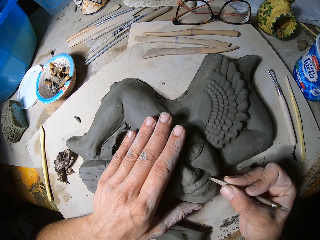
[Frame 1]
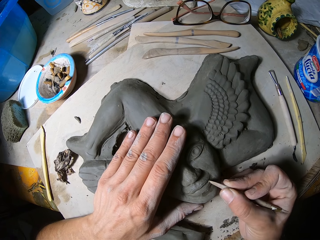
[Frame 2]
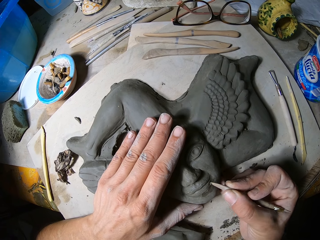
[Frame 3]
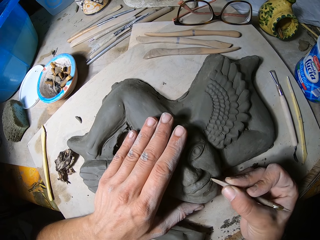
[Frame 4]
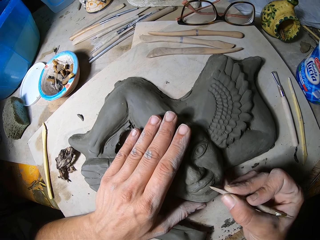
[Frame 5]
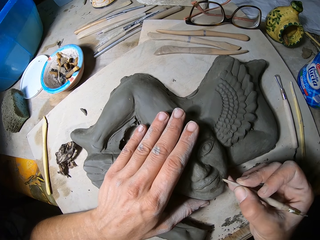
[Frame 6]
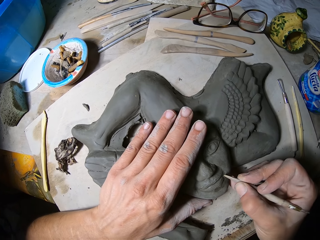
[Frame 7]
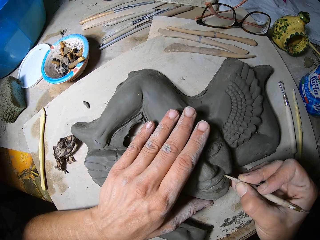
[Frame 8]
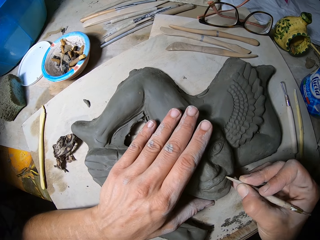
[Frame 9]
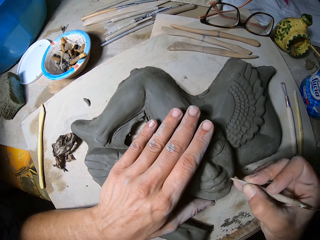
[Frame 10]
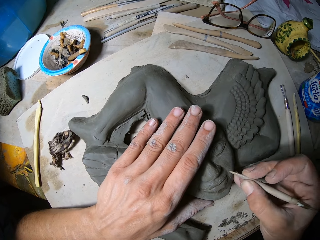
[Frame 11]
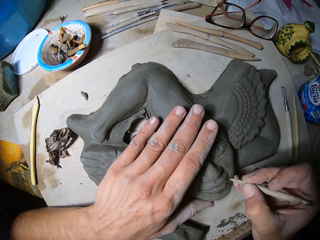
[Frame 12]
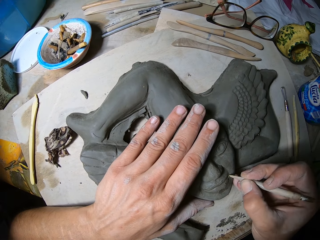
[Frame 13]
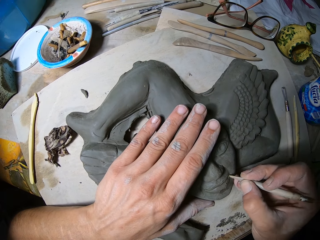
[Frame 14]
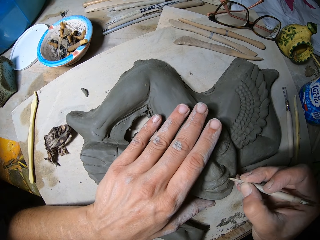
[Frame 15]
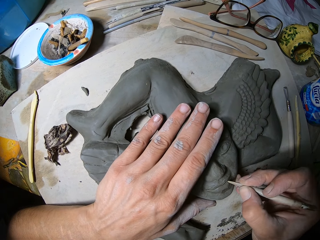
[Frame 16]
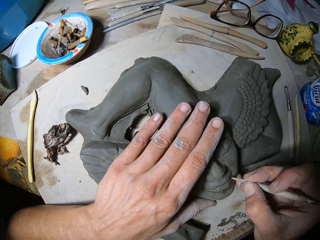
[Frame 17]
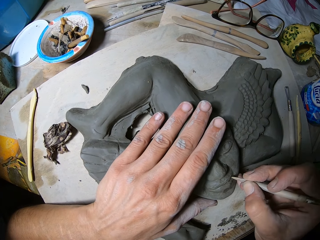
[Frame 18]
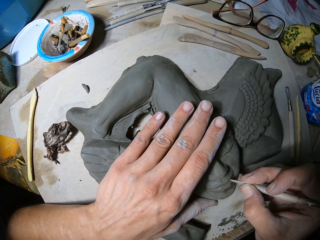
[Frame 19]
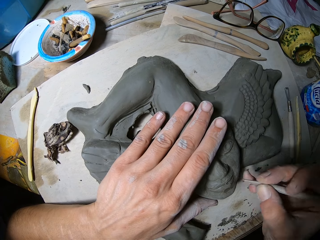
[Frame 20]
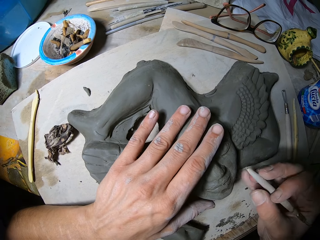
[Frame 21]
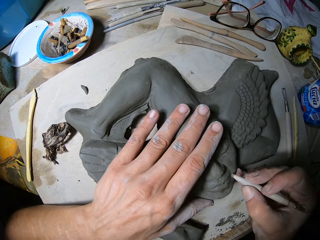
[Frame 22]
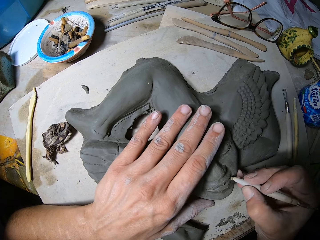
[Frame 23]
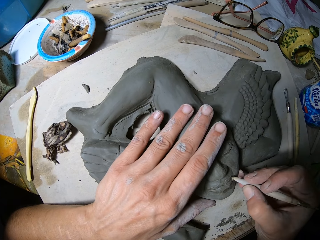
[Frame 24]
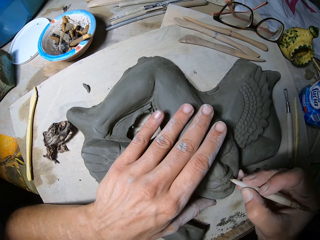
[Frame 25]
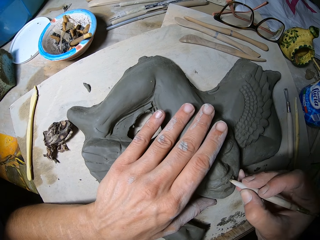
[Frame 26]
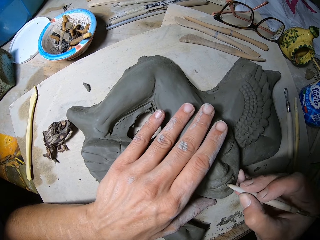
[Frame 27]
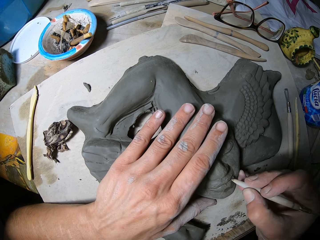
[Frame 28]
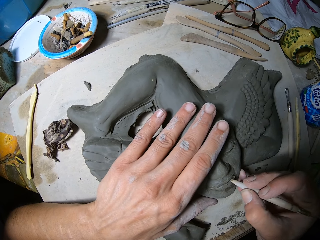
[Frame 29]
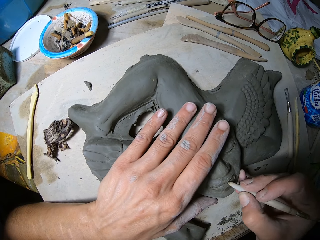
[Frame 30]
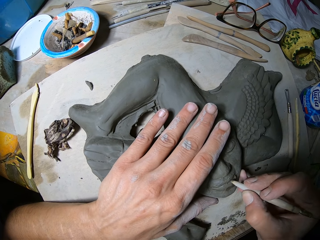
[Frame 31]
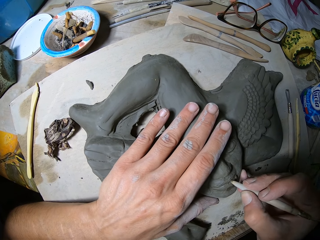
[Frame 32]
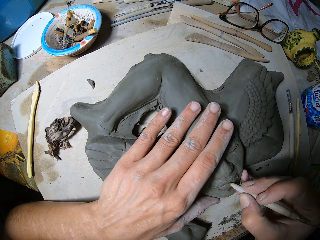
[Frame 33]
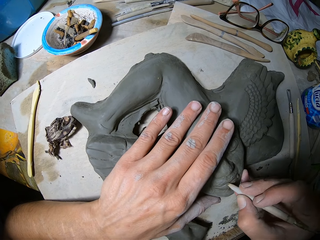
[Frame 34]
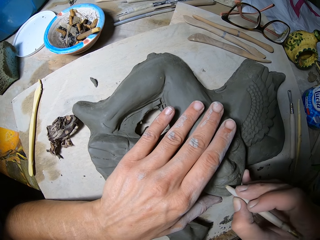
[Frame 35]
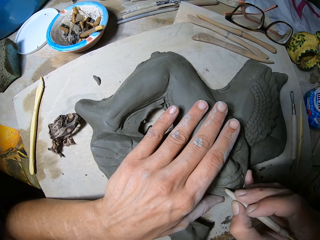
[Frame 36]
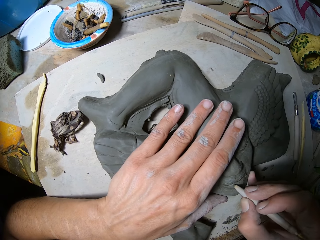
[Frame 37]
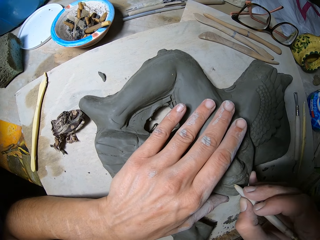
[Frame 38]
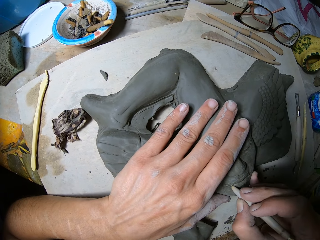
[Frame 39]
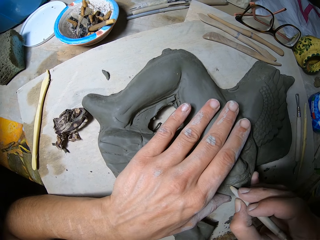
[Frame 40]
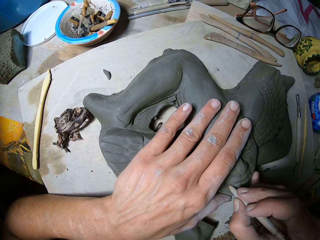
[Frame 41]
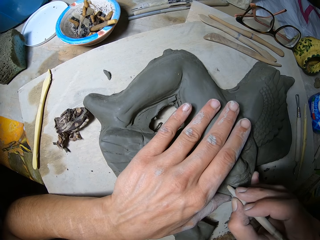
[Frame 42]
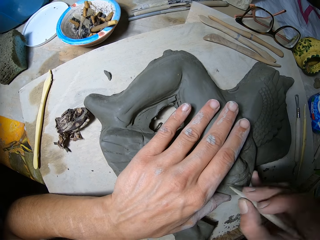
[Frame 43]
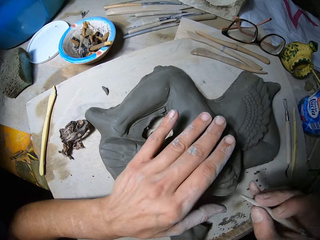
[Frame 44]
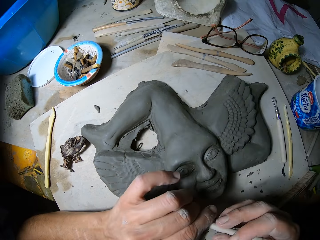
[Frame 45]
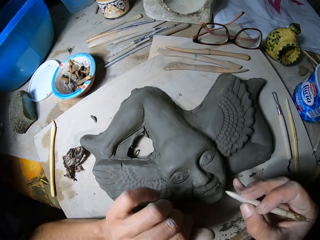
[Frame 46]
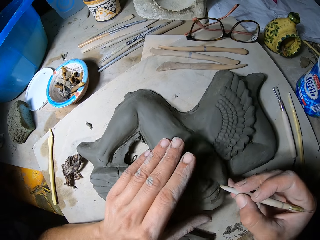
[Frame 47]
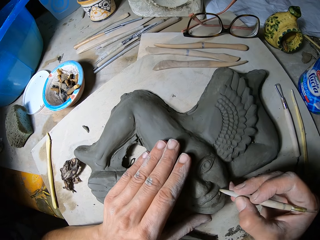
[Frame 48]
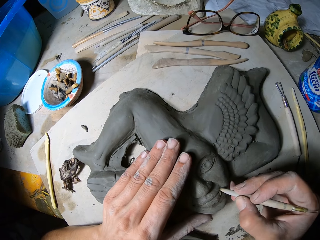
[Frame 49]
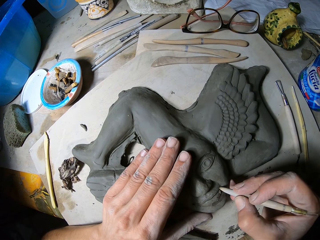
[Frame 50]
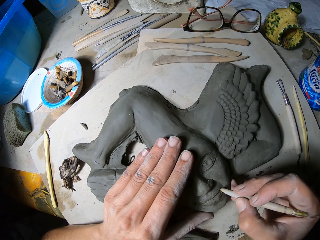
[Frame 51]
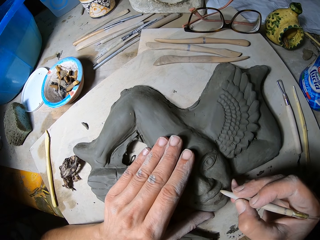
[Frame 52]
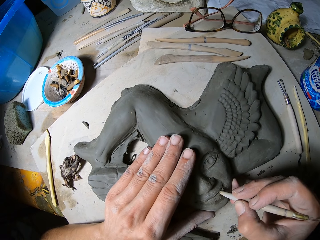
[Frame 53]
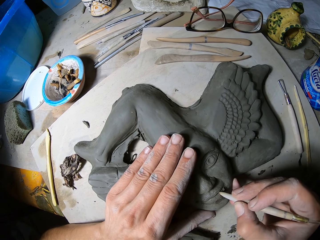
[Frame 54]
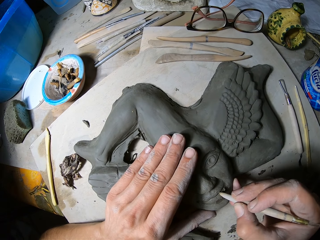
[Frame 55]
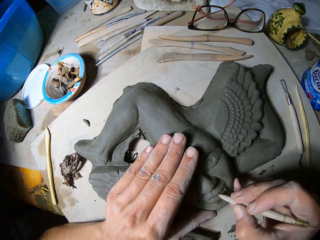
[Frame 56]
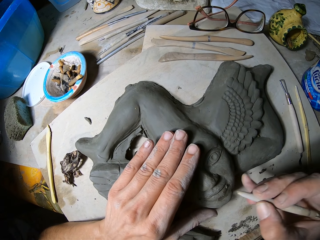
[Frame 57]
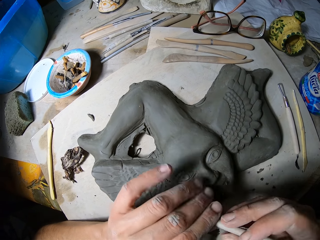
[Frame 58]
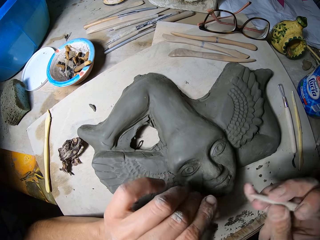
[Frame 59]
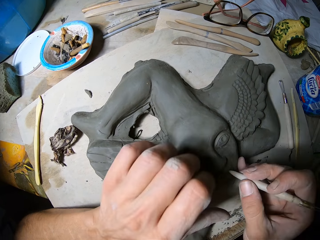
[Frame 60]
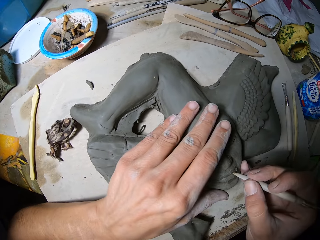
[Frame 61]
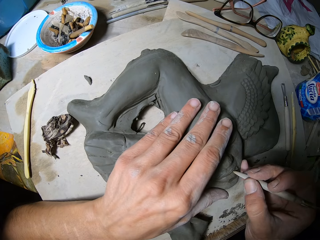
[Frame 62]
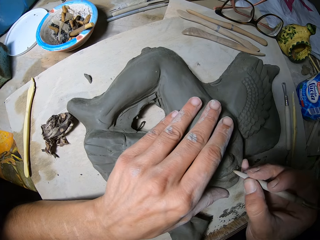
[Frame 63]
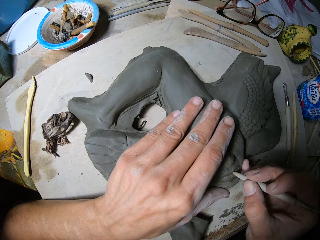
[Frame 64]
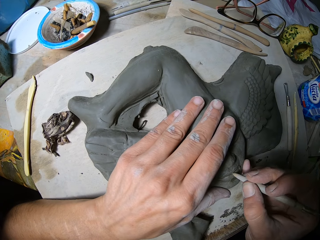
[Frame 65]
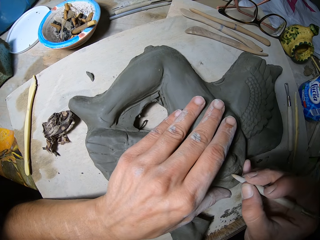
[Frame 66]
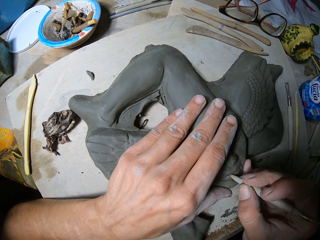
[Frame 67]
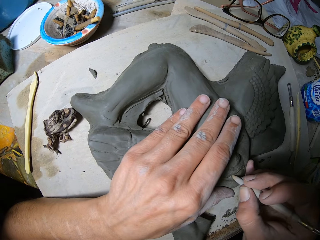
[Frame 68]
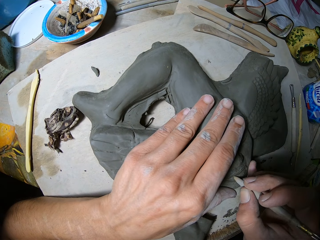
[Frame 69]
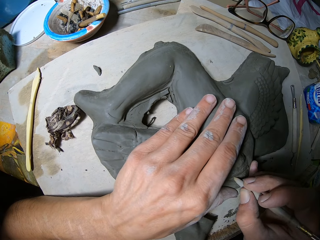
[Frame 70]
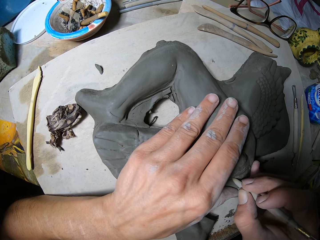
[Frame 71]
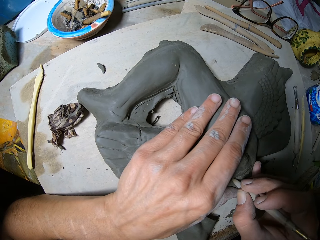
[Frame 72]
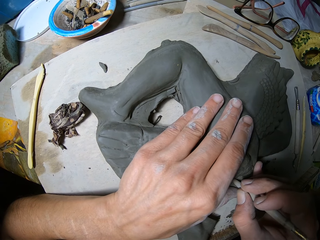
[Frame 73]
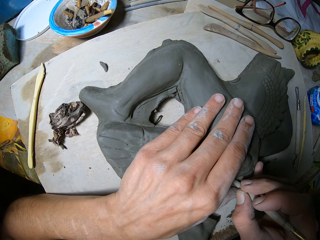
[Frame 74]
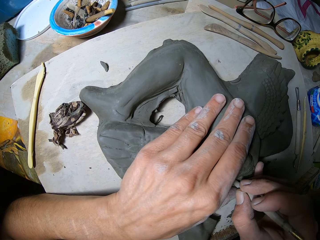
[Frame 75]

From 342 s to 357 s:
The camera wearer wipes the sculpture. He dusts the tip of the modelling tool in his right hand with his left hand. He places his left hand on the sculpture and decorates the sculpture. He carves the artwork on the slate board on the work table with the modelling tool in his right hand. He wipes the sculpture. He dusts the tip of the modelling tool in his right hand with his left hand. He places his left hand on the sculpture. He carves the artwork on the slate board on the work table with the modelling tool in his right hand. He decorates the sculpture.

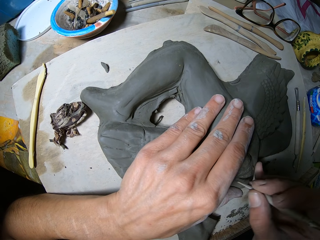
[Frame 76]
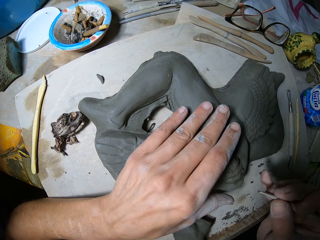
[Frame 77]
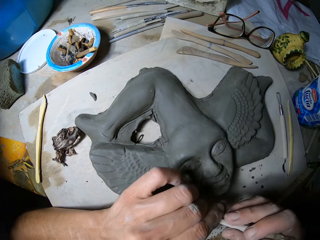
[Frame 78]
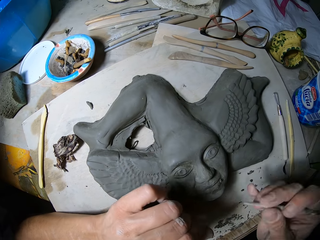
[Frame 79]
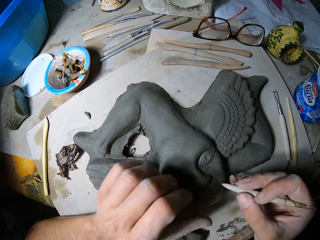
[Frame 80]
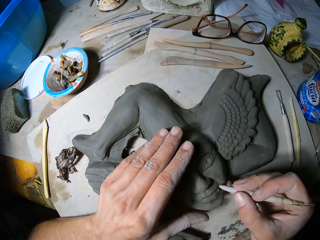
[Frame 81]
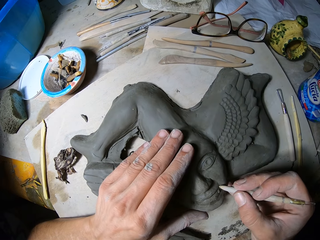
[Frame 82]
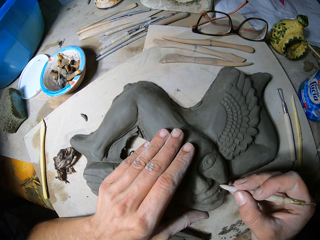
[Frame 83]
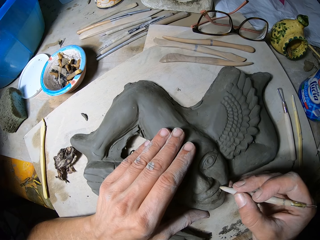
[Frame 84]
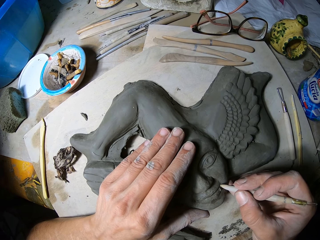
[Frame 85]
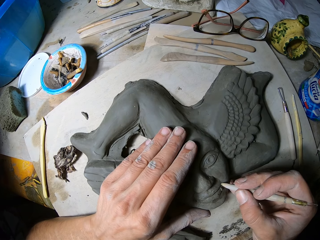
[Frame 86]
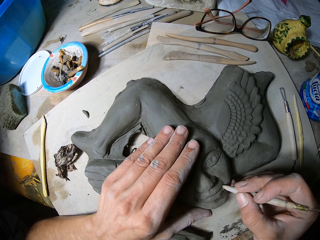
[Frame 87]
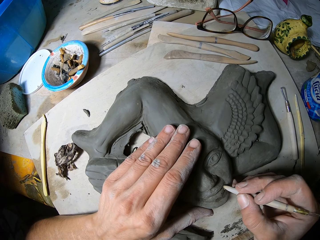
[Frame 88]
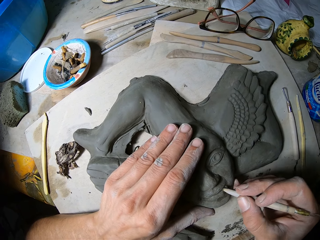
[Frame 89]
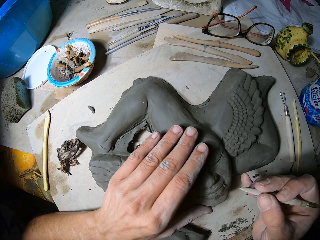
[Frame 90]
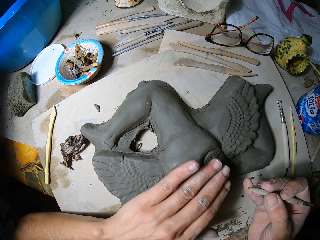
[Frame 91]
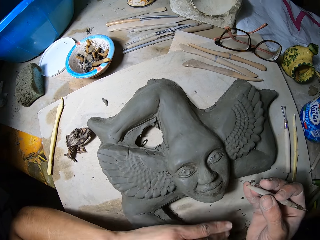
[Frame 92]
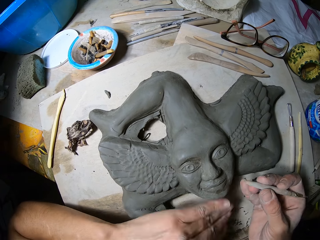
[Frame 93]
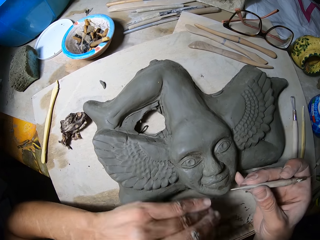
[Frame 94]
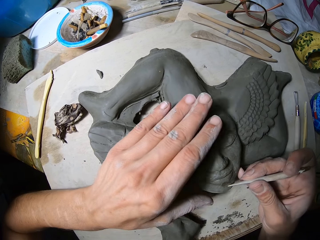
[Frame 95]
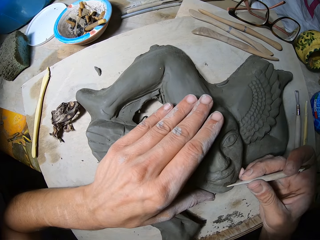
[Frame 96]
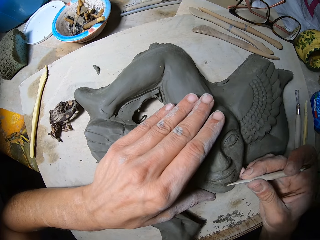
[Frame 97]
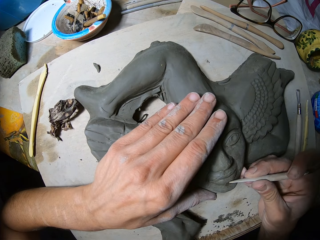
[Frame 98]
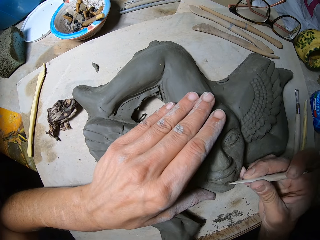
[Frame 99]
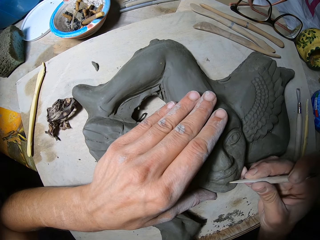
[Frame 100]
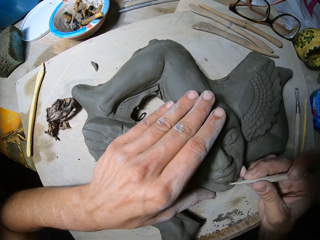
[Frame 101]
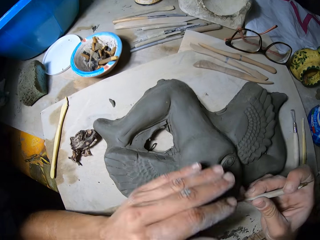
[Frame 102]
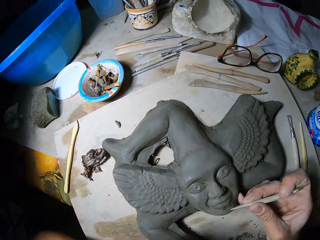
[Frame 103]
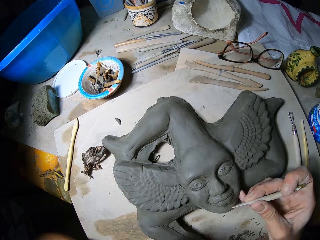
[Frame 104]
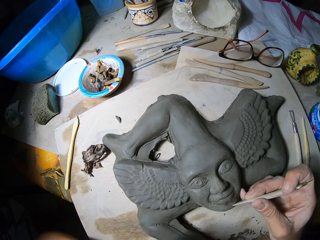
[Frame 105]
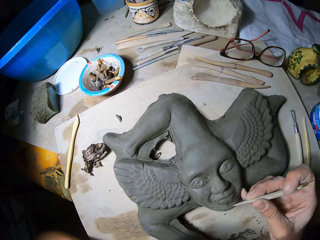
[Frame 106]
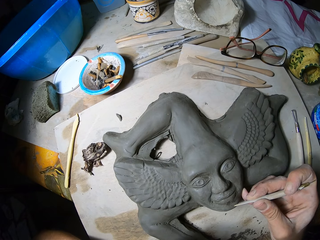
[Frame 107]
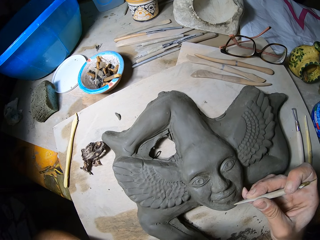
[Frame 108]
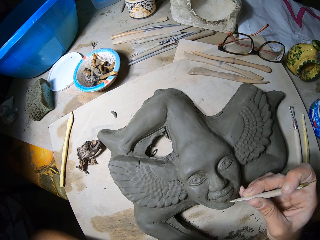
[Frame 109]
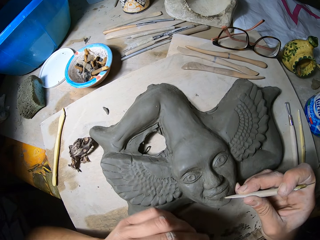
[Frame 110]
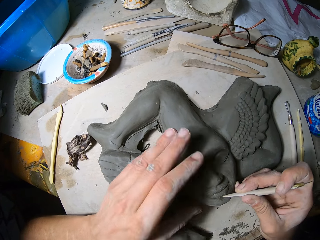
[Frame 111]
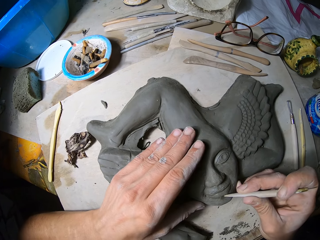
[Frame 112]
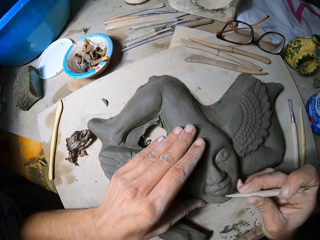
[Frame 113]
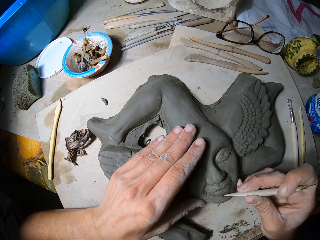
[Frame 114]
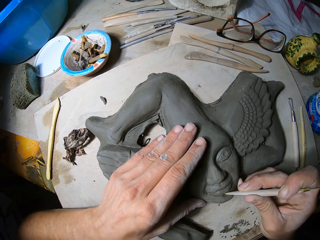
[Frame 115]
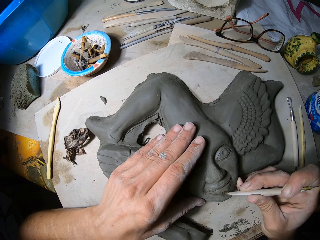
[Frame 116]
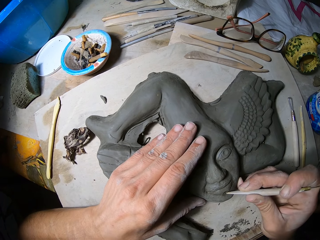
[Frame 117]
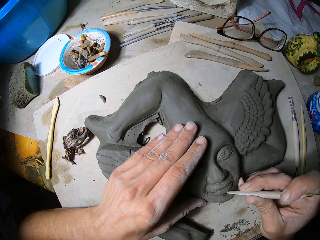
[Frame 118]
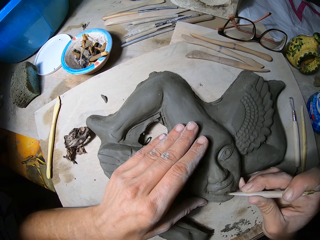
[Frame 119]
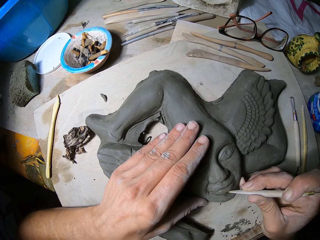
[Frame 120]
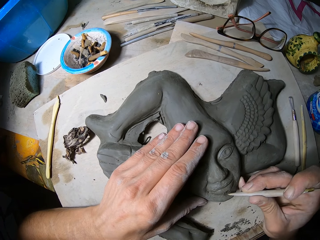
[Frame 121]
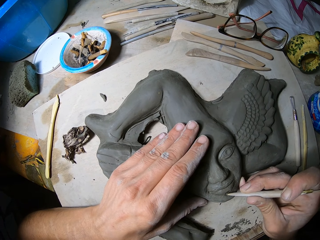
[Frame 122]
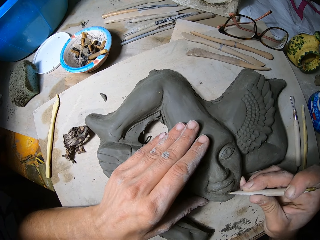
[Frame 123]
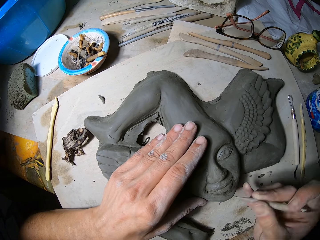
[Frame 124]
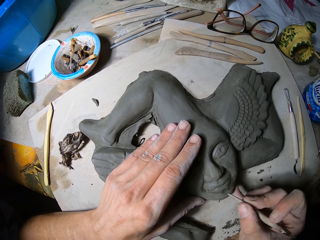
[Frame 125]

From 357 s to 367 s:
The camera wearer wipes the sculpture. He dusts the tip of the modelling tool in his right hand with his left hand. He places his left hand on the sculpture. He carves the artwork on the slate board on the work table with the modelling tool in his right hand. He decorates the sculpture. He dusts the surface of the artwork on the slate board on the work table with his left hand. He places his left hand on the sculpture. He carves the artwork on the slate board on the work table with the modelling tool in his right hand. He decorates the sculpture. He touches his face. He stares at the sculpture. He places his left hand on the sculpture and decorates the sculpture.
